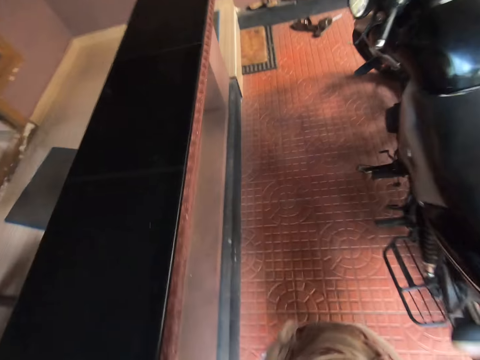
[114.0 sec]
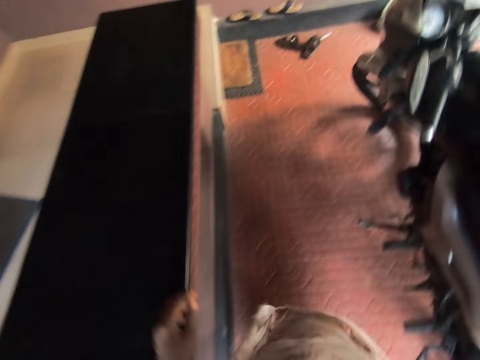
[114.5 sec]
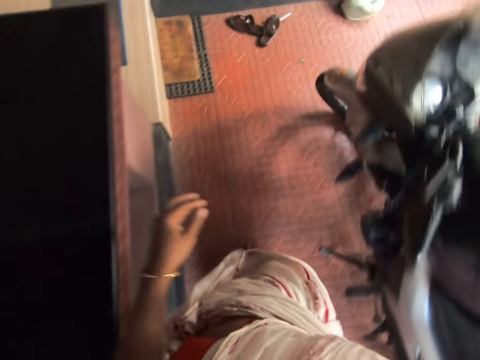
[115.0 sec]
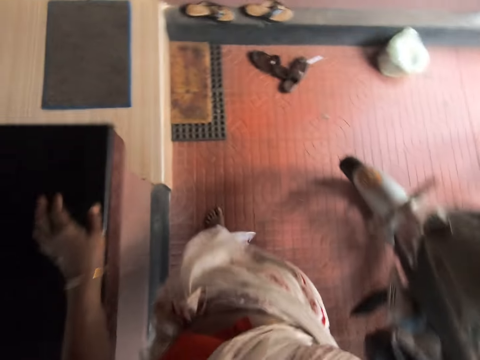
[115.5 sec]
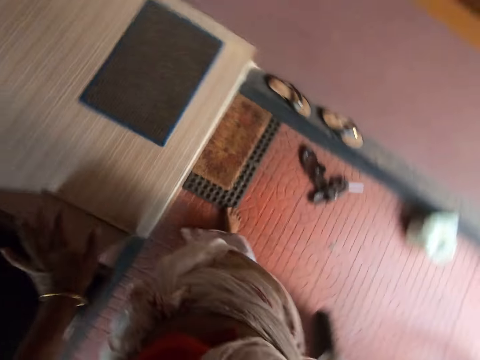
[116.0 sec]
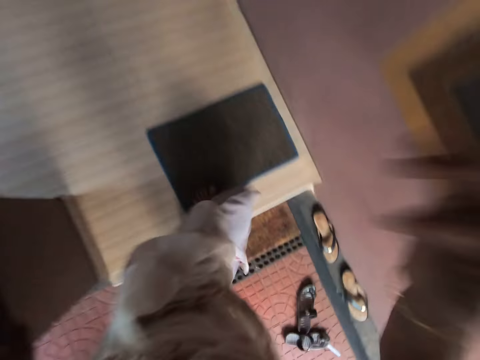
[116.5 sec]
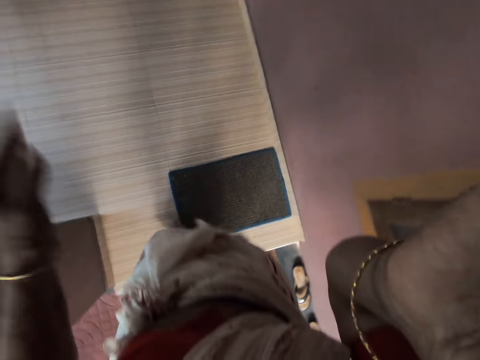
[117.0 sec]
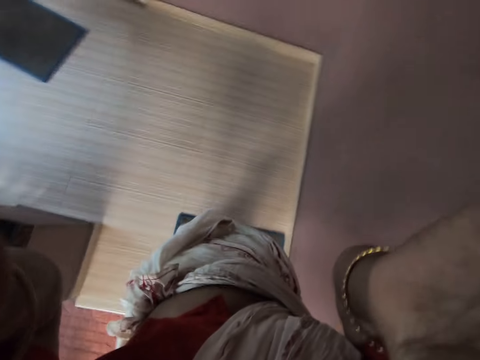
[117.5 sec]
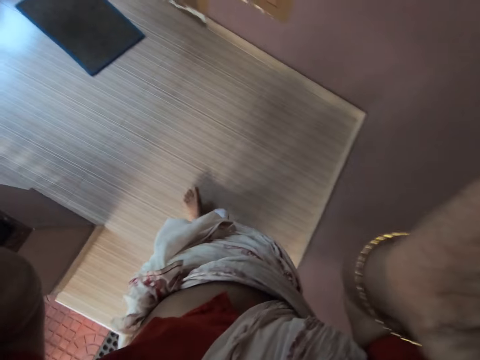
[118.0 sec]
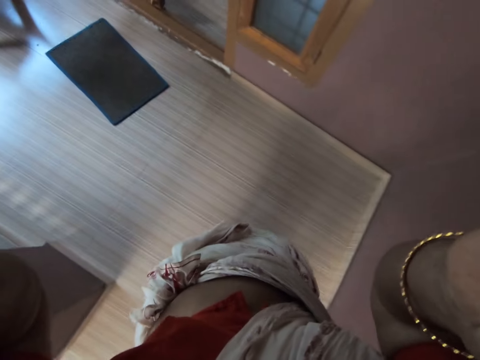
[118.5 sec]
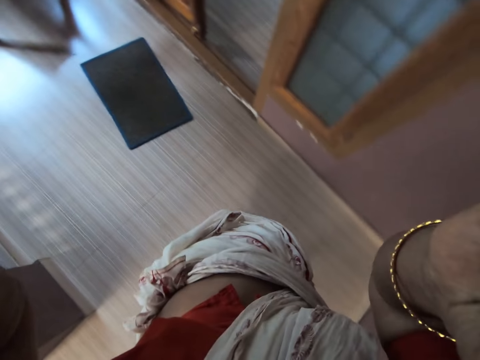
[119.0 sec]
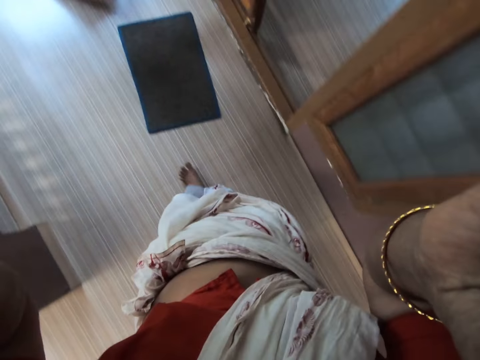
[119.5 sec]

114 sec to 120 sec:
The camera wearer holds the pavement block with the left hand. They adjust the camera. They walk around the pavement.
